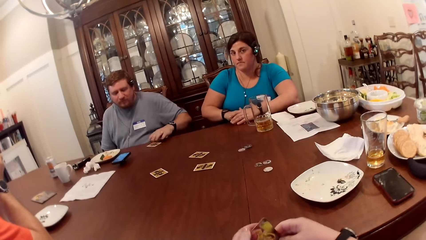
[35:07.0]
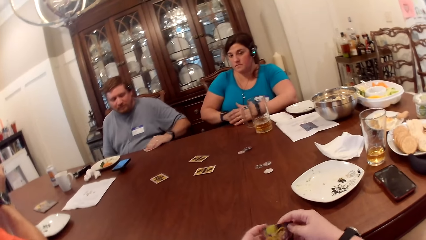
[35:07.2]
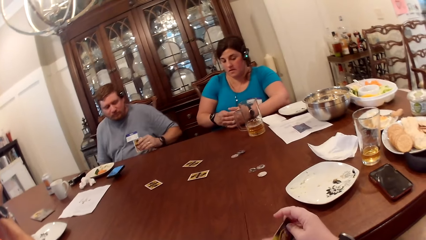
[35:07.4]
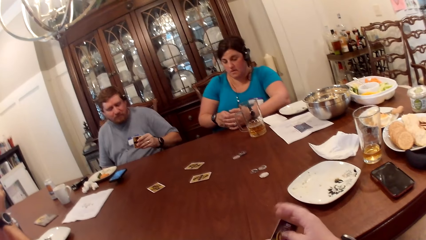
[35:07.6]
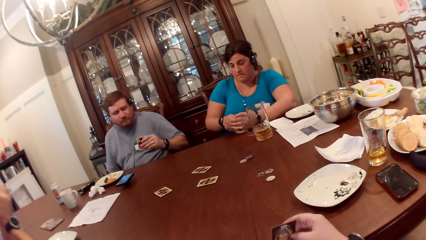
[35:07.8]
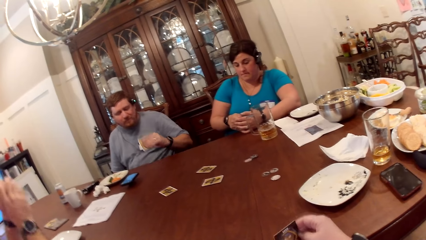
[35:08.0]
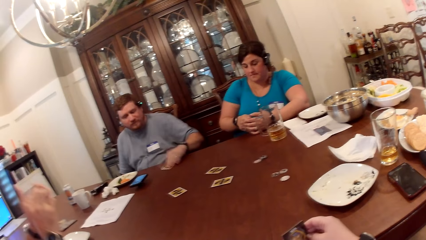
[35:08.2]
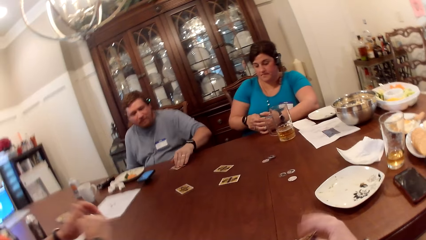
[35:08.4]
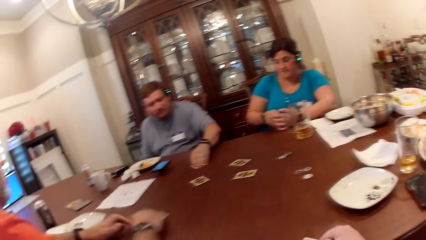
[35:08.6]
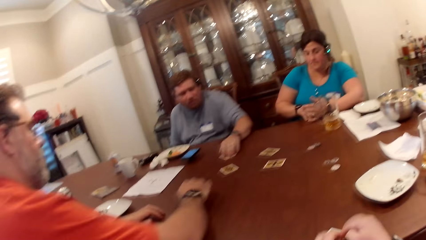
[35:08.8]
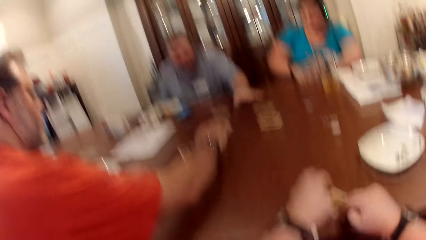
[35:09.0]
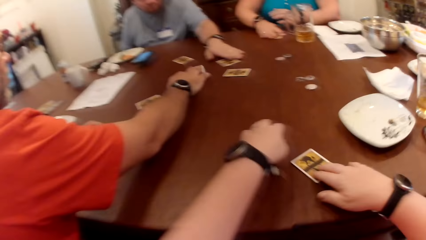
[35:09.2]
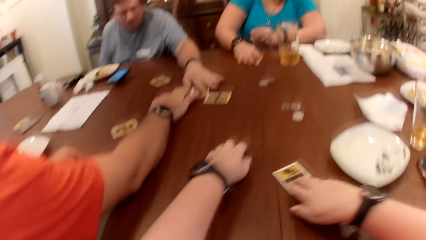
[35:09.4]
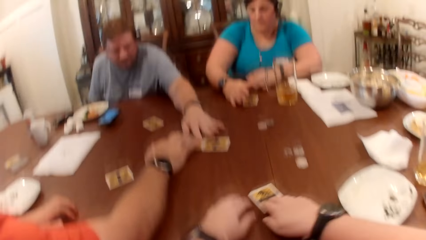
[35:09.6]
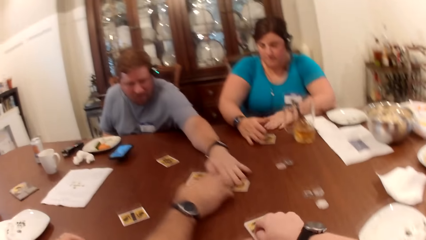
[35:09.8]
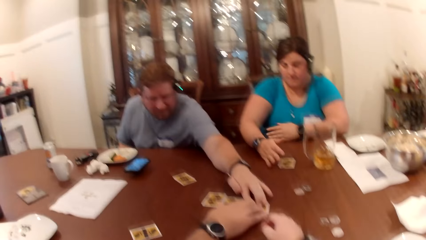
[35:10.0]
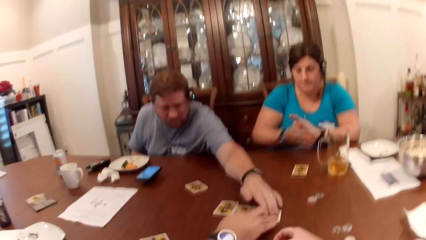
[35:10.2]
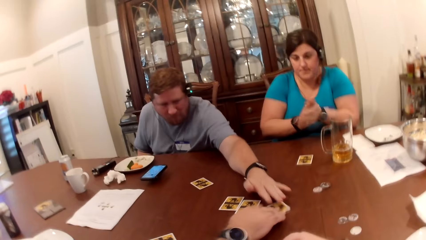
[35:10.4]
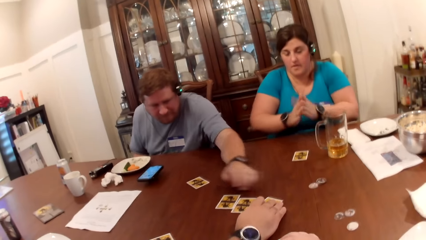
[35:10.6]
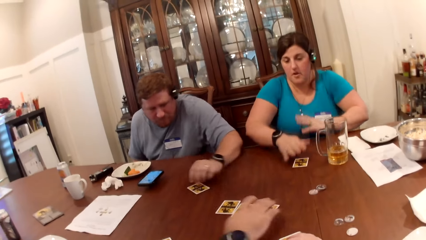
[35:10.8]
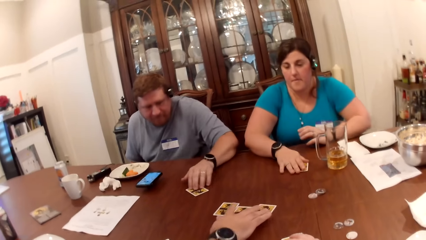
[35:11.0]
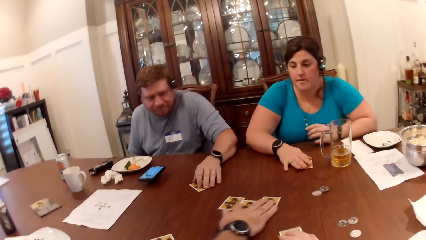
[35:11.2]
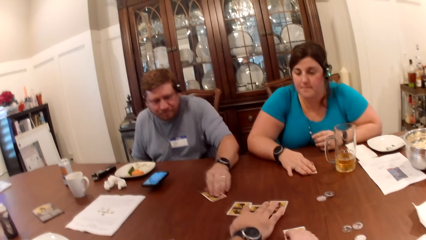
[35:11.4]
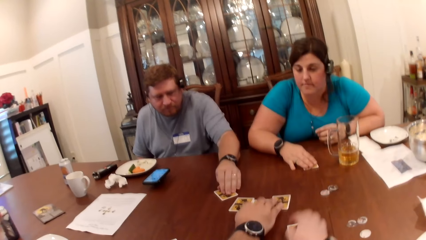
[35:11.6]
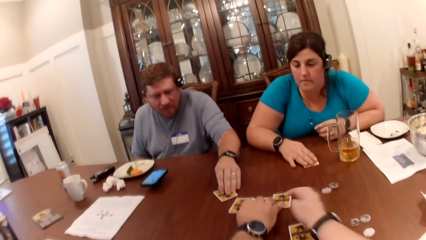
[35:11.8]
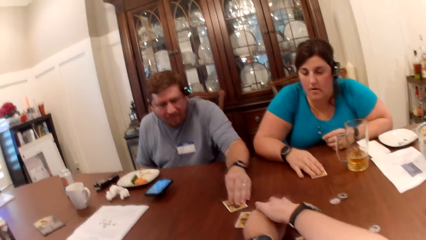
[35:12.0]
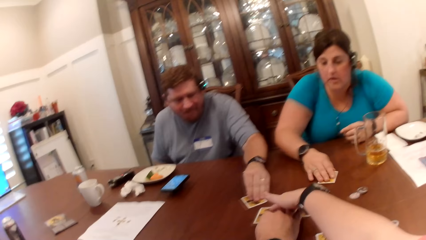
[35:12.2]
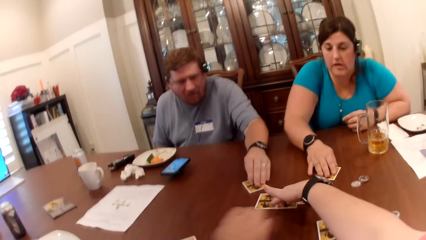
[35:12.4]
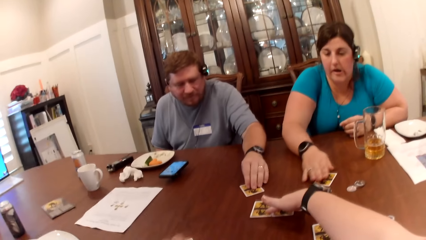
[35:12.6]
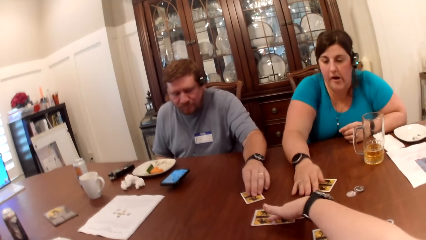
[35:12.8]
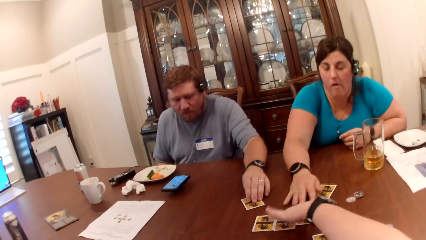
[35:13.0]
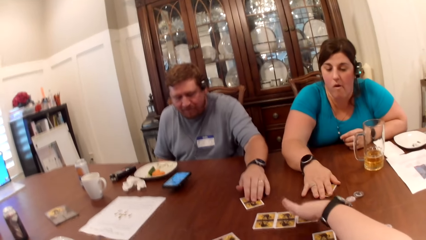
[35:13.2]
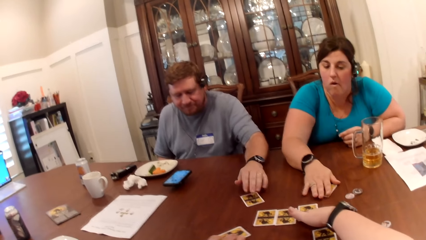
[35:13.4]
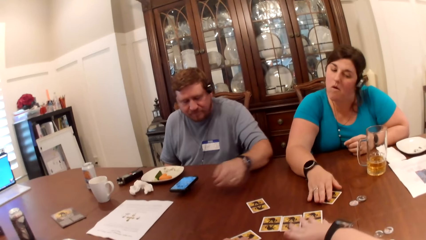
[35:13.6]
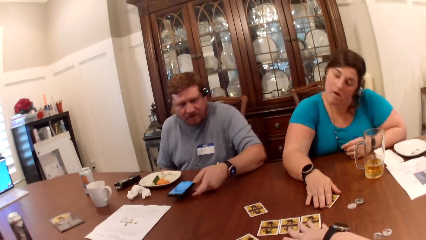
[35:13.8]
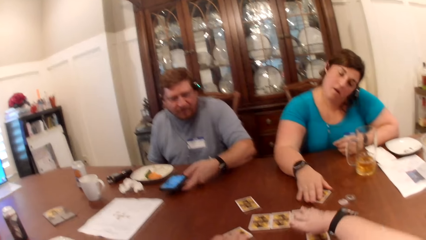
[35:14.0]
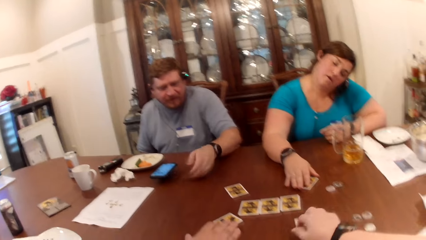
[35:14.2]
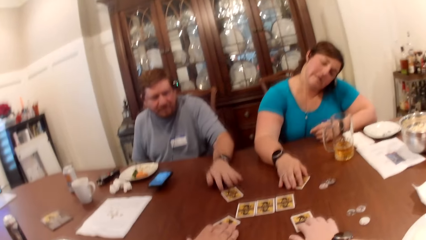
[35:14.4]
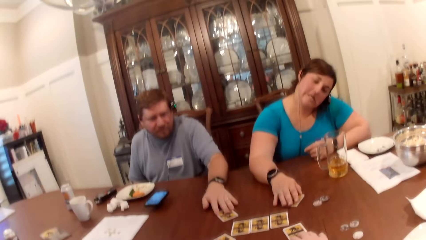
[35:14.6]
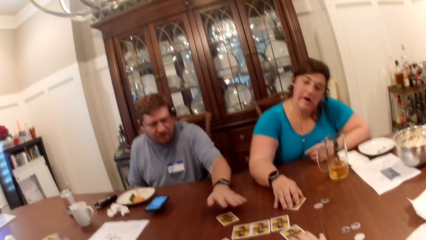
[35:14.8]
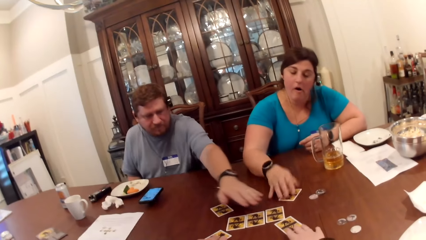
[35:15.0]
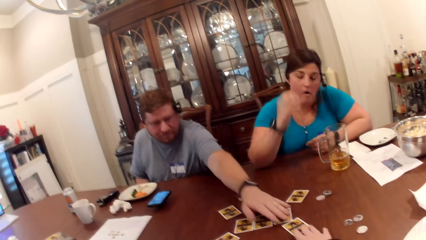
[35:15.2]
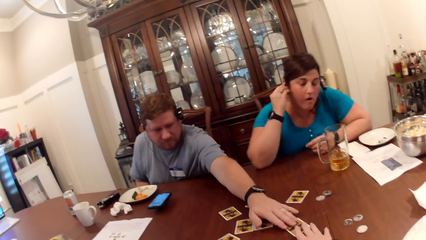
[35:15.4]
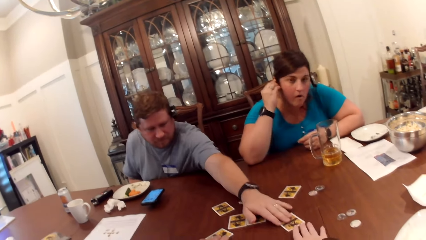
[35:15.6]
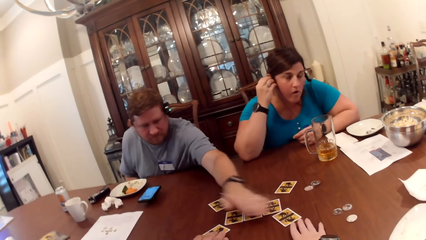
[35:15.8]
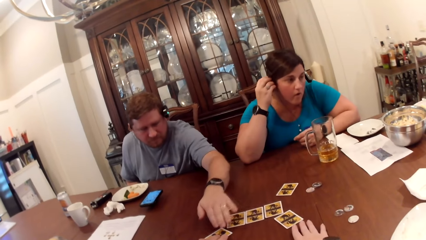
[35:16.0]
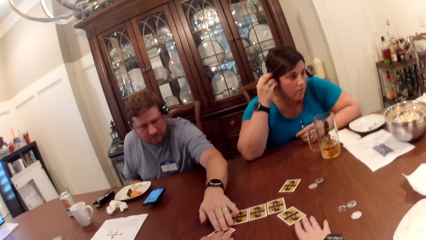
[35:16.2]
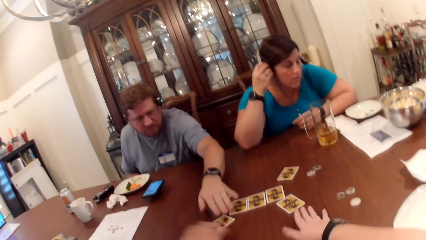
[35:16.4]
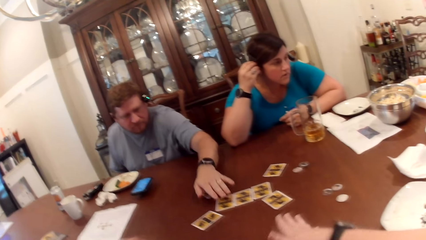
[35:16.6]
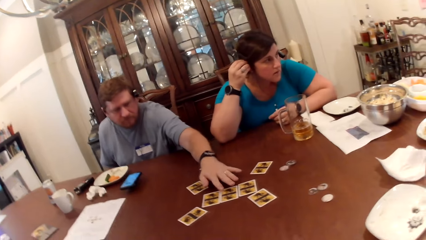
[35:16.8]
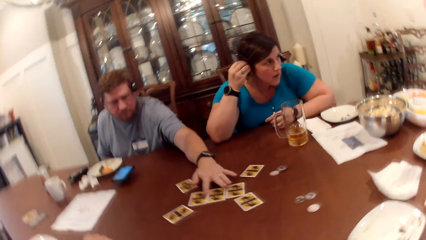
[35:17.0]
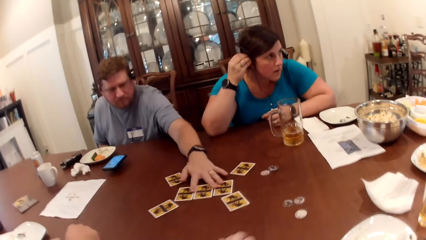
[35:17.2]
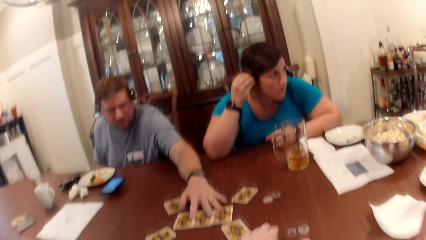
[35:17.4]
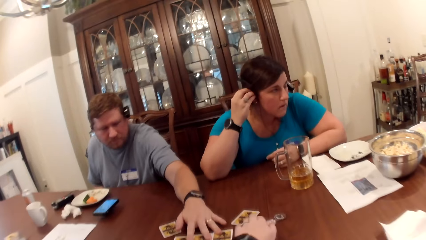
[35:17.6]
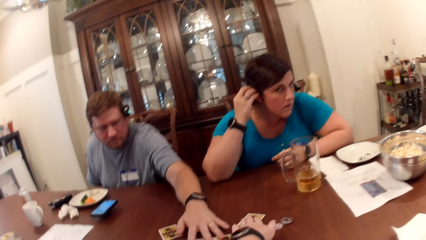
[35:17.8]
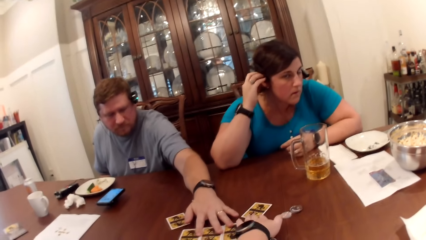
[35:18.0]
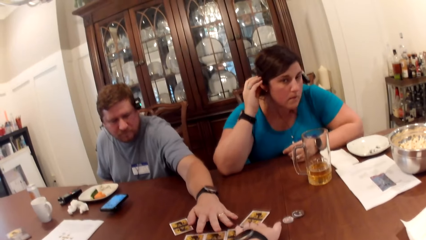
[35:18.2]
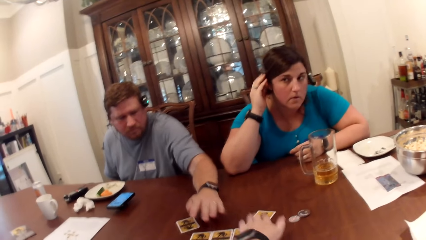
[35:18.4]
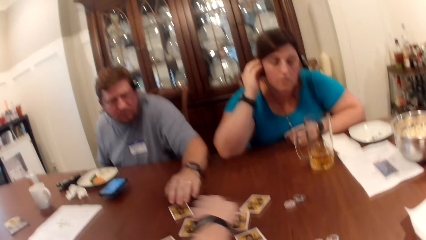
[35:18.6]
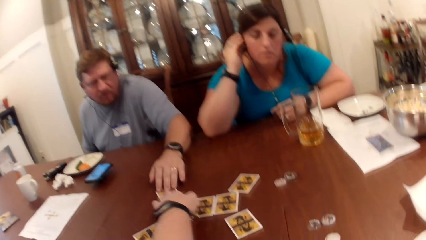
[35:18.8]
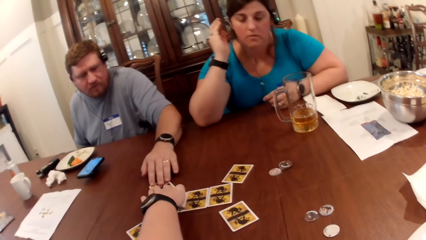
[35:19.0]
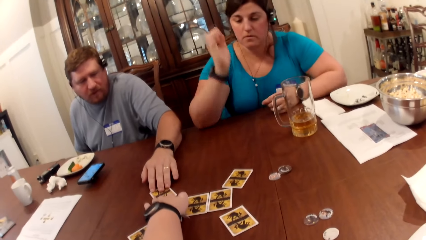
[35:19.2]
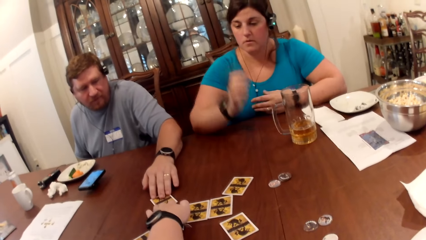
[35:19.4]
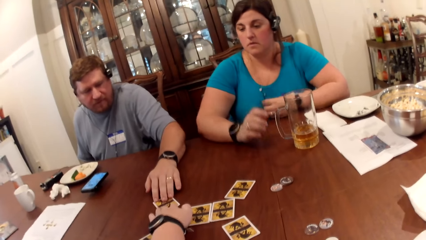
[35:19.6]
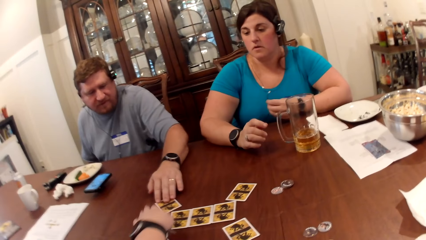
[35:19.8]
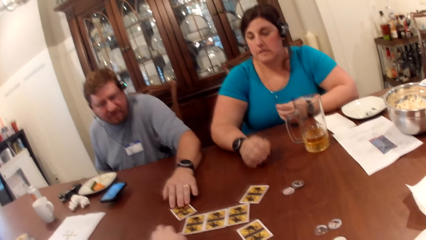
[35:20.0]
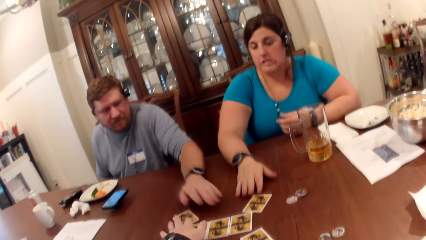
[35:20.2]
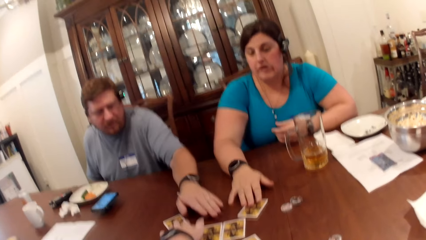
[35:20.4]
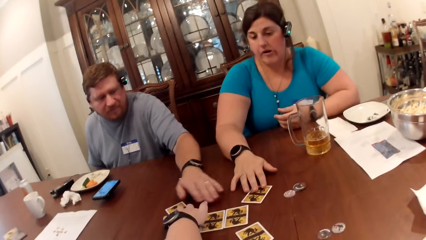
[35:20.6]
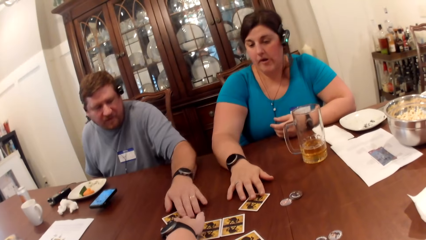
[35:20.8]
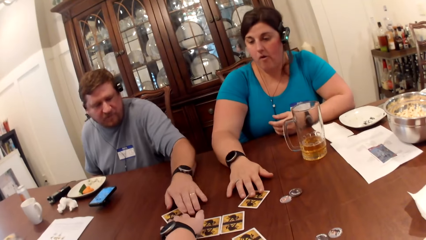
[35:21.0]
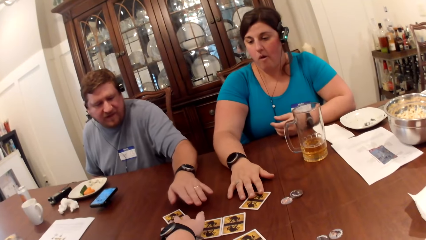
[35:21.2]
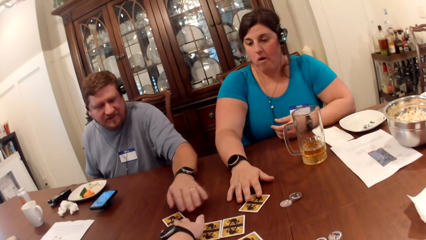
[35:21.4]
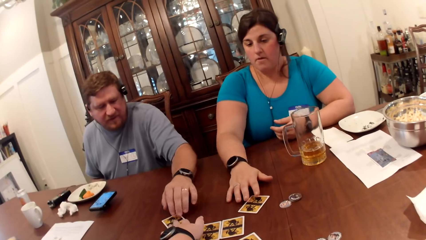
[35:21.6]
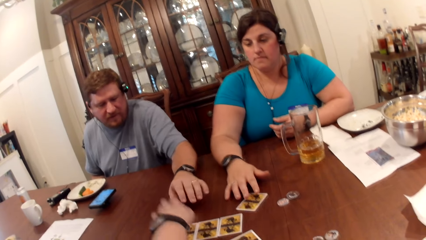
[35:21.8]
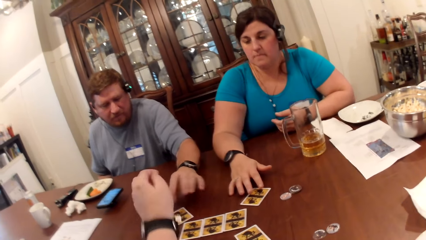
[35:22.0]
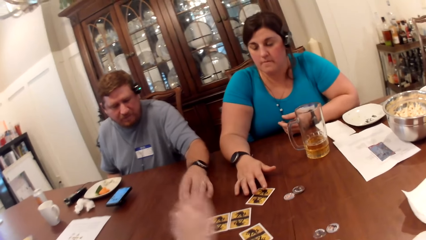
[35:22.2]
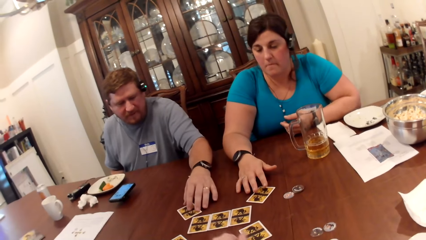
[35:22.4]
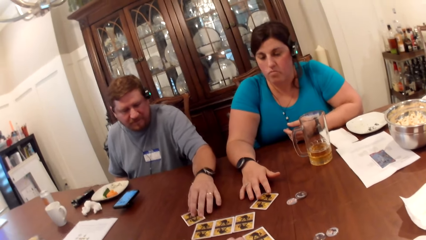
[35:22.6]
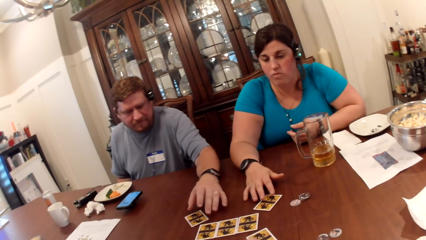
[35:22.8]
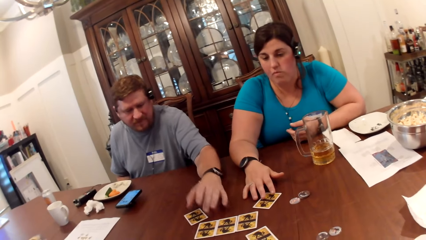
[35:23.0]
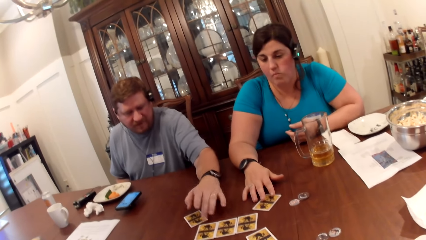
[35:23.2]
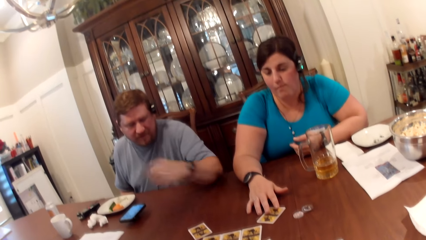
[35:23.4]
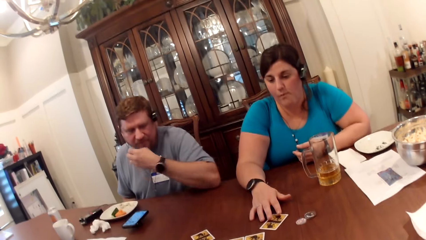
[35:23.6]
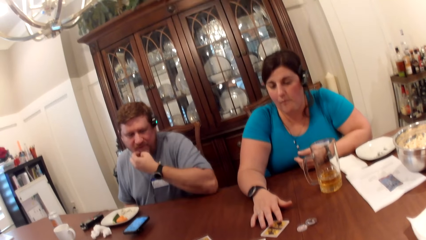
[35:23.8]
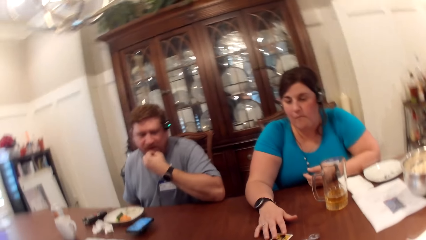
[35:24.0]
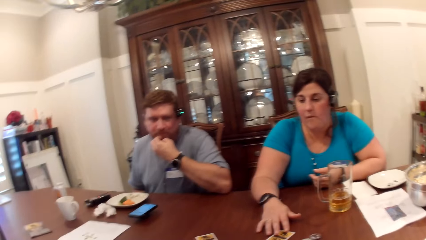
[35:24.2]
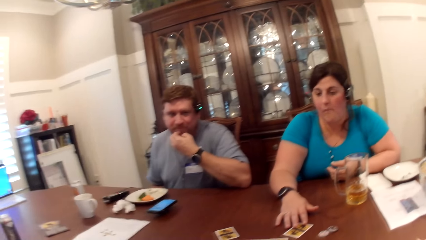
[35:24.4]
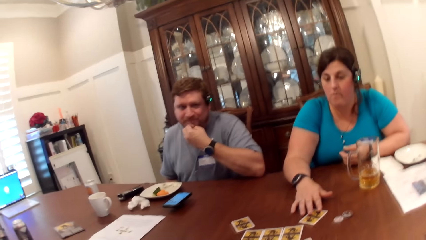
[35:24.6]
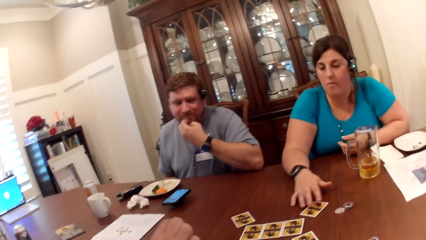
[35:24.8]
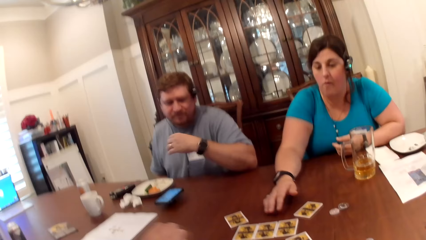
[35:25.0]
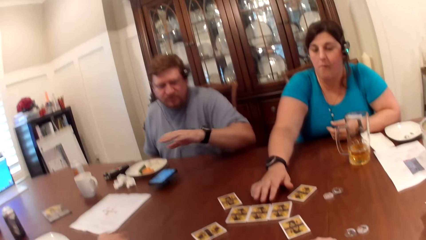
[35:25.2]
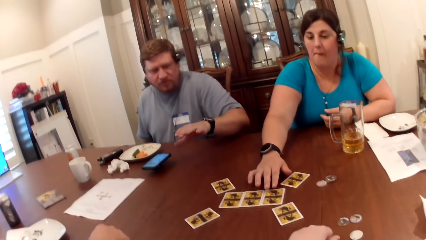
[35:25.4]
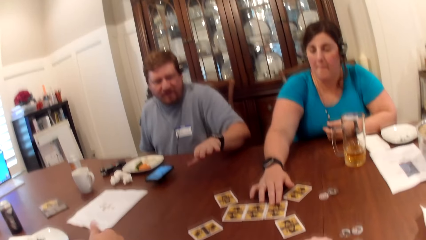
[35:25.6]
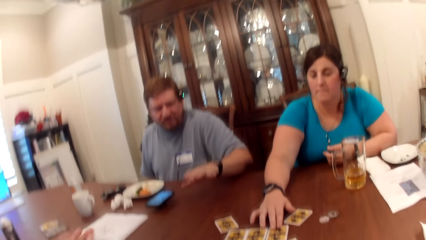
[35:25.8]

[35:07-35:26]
A woman peeks at the card in both hands. The camera wearer peeks at the card in her right hand. She peeks at the card in her right hand again. A man peeks at the card in his left hand and drops the card on the table with his left hand. Another man drops the card on the table with his right hand. The camera wearer drops the card on the table with her right hand. The woman drops the card on the table with her right hand. The other man adjusts the cards on the table with his right hand. The first man adjusts the cards on the table with his left hand. The camera wearer pushes the card. The other man interacts with the camera wearer, the woman and the first man. The woman dusts both hands together and pushes the card on the table with her right hand. The camera wearer adjusts the cards on the table with her right hand. She touches the cards on the table. The woman adjusts an earpiece in her ear with her right hand. The camera wearer arranges the cards on the table. The woman adjusts the cards on the table with her right hand. The first man scratches his beard with his left hand.
